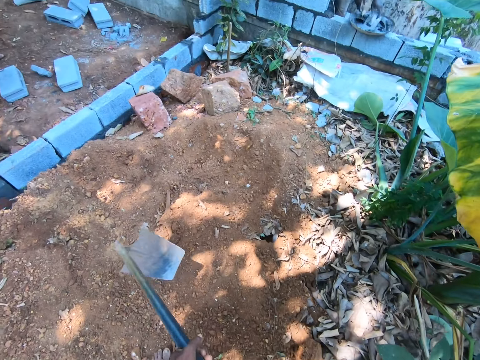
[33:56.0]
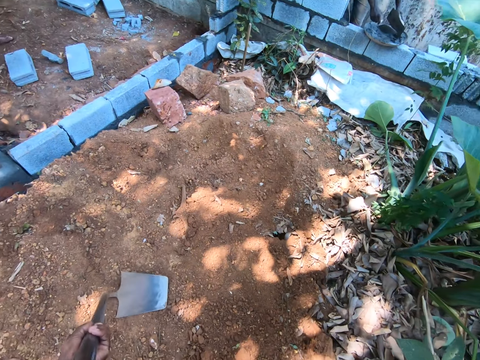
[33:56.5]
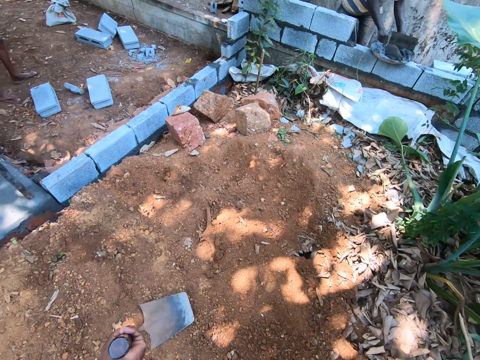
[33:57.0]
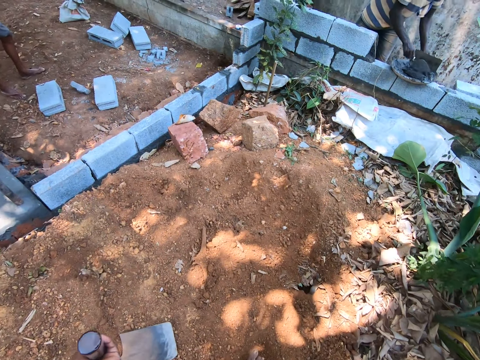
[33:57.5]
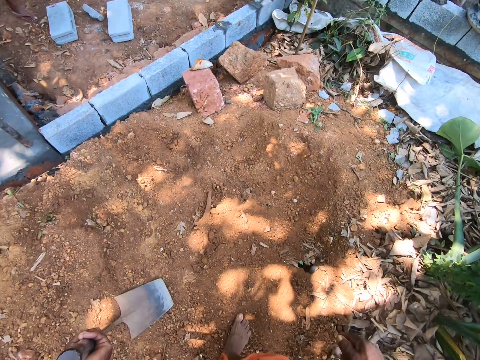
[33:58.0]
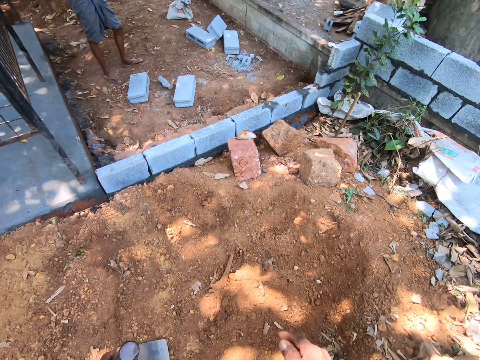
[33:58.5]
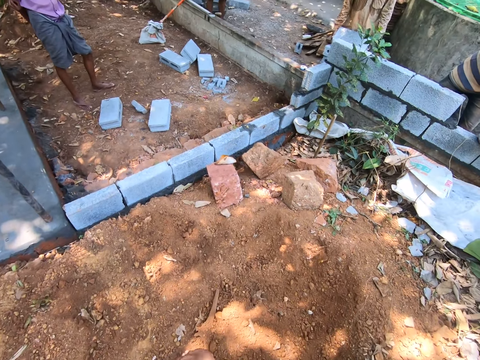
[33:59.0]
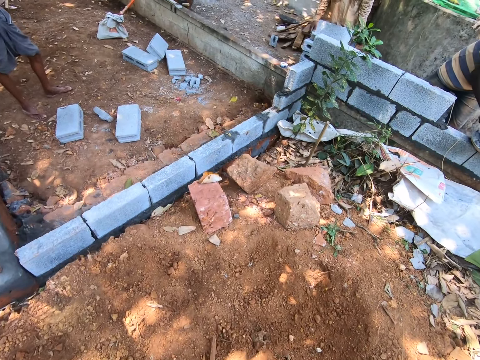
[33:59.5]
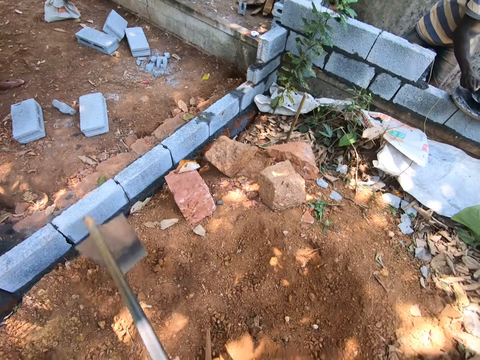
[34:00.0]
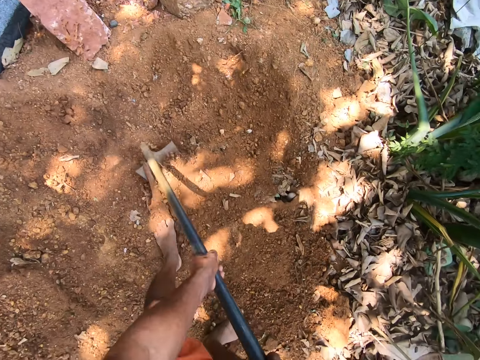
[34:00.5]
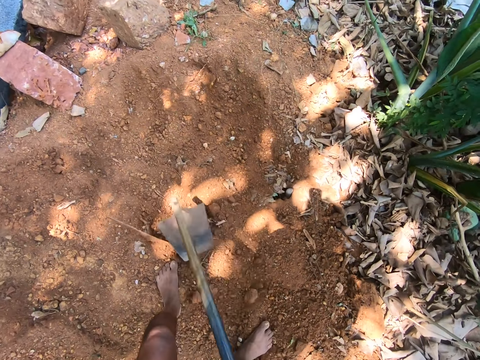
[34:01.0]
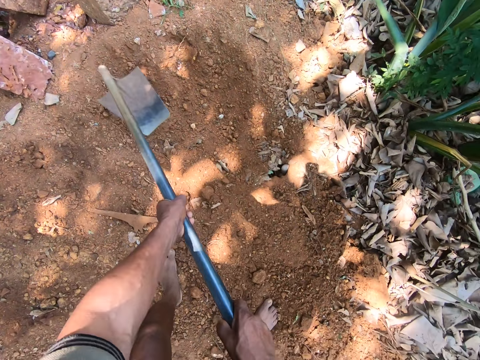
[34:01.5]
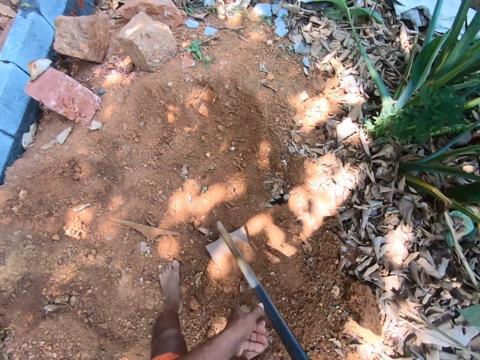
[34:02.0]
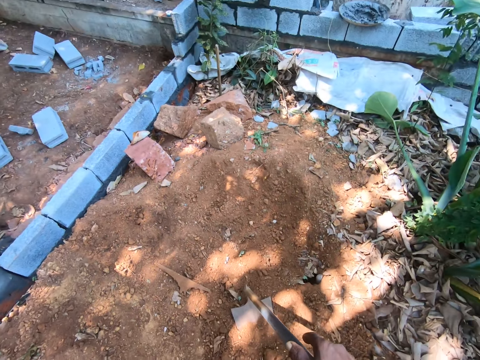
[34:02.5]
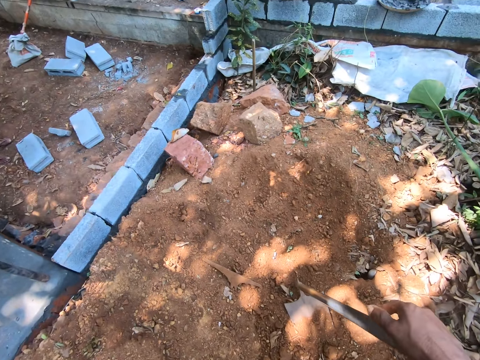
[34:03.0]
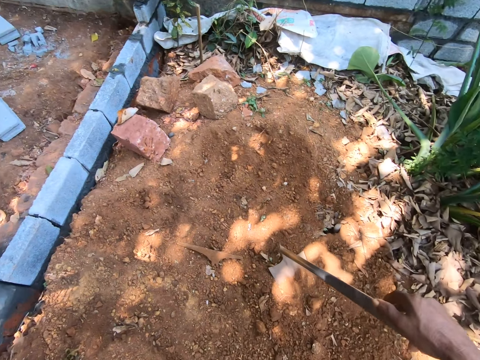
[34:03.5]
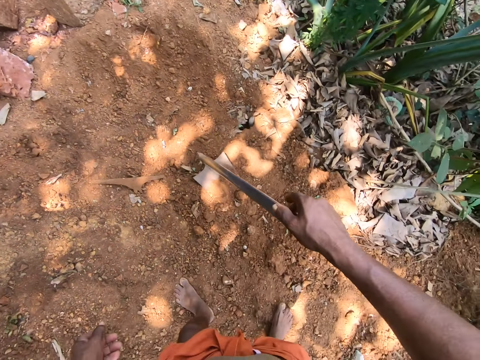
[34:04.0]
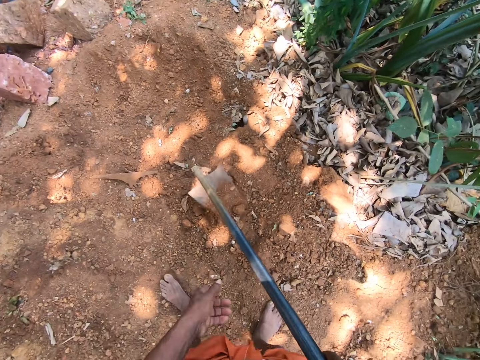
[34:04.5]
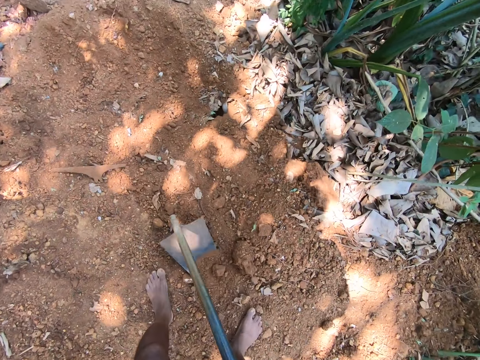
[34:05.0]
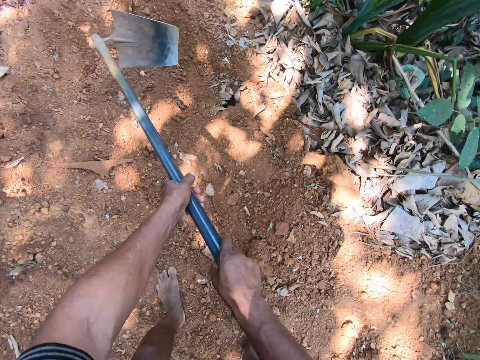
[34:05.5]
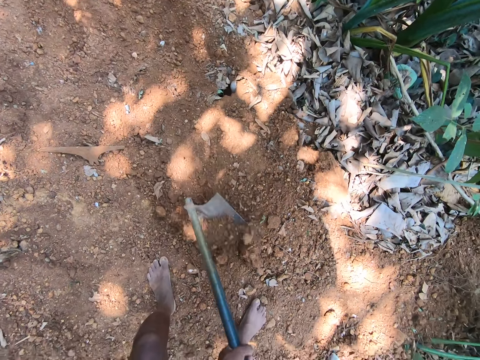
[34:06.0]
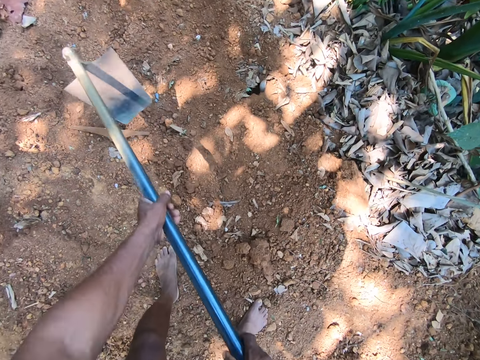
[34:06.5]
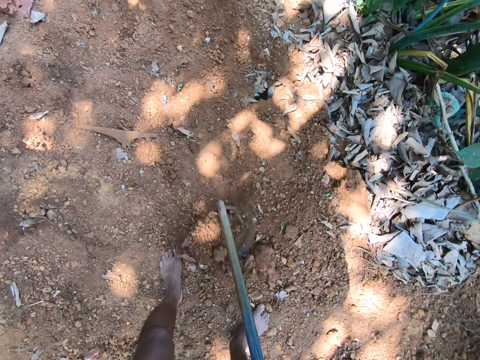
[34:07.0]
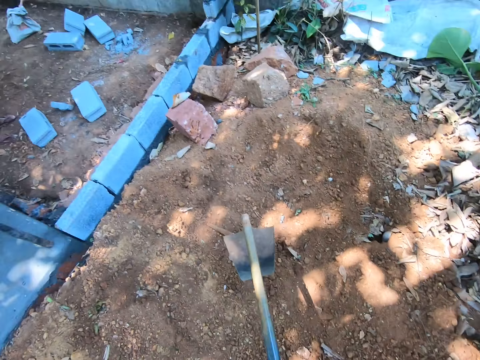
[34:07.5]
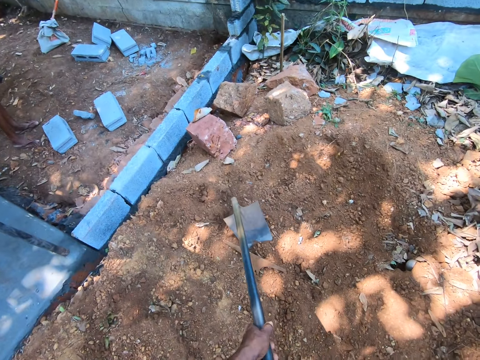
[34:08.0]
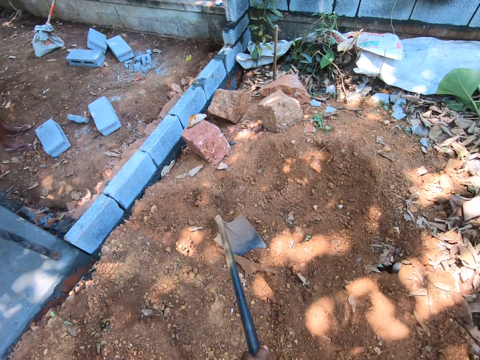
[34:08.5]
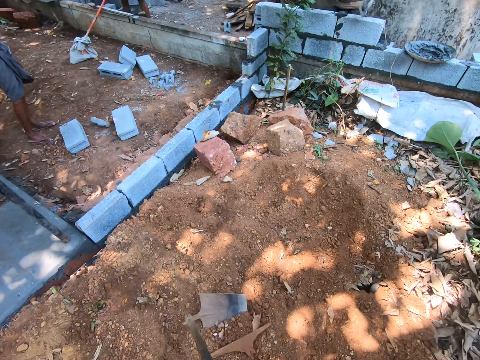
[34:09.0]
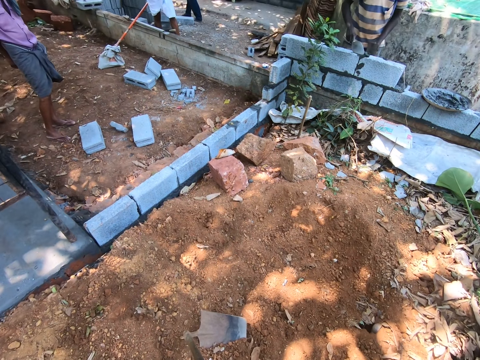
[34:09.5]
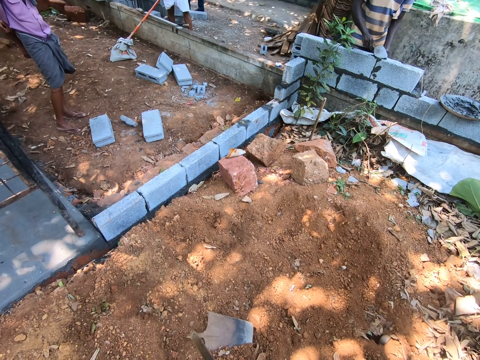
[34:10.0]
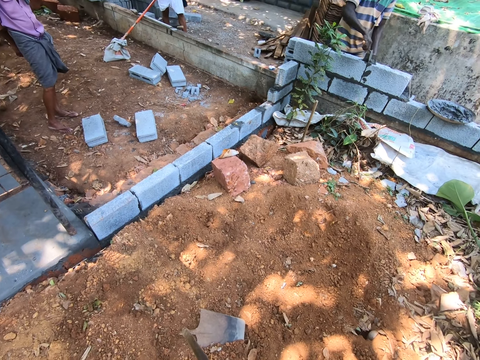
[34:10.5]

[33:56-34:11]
The camera wearer holds the digging hoe in an upright position with his left hand. He digs the ground with the digging hoe in his hands. He digs the ground again.

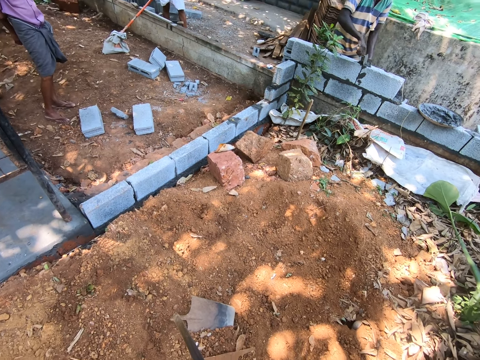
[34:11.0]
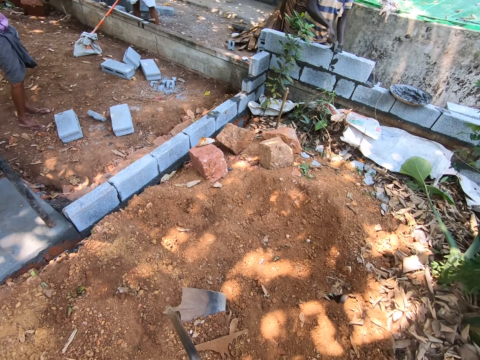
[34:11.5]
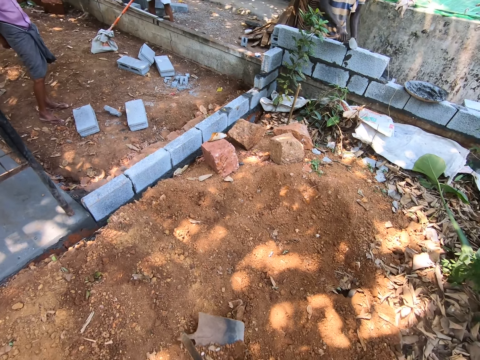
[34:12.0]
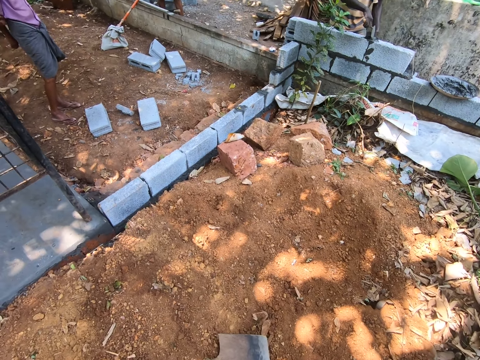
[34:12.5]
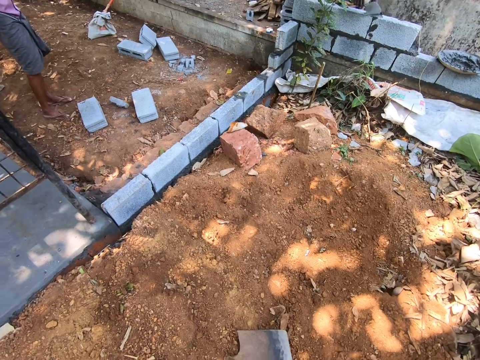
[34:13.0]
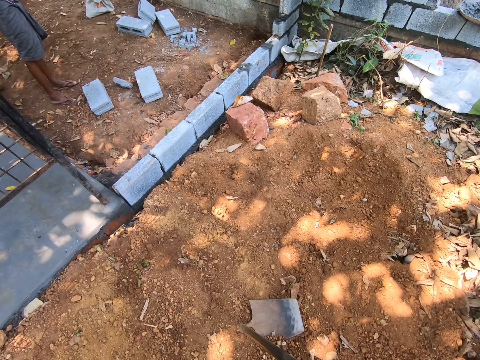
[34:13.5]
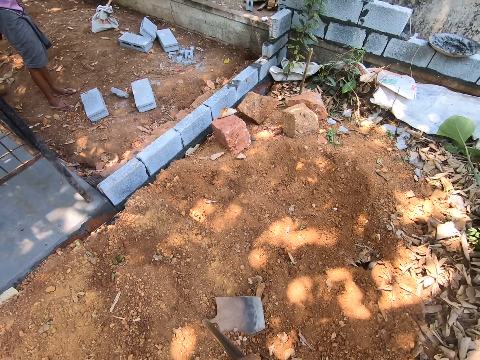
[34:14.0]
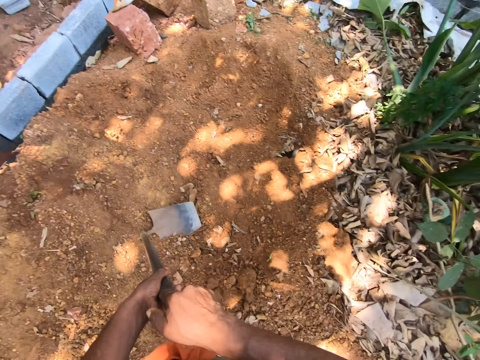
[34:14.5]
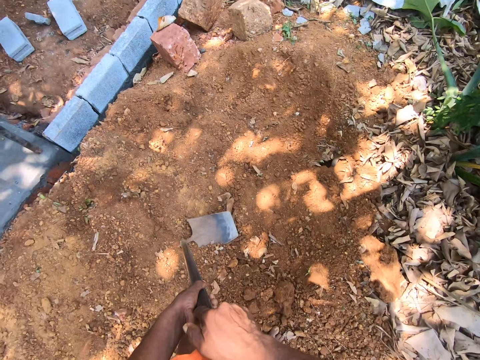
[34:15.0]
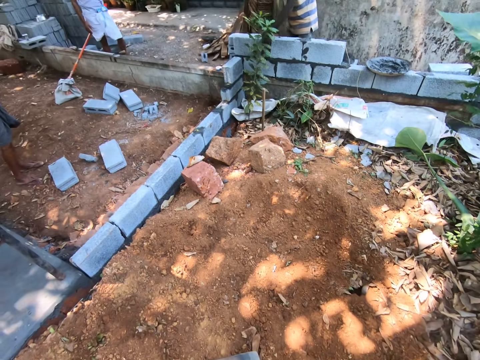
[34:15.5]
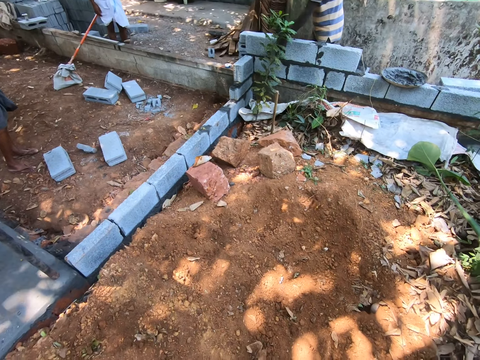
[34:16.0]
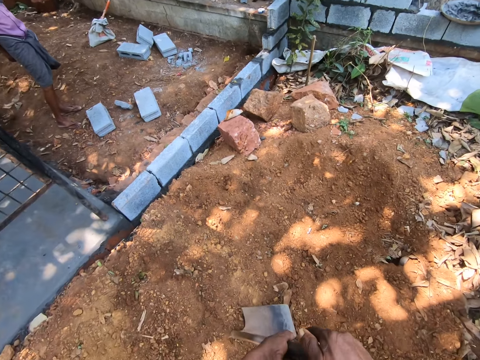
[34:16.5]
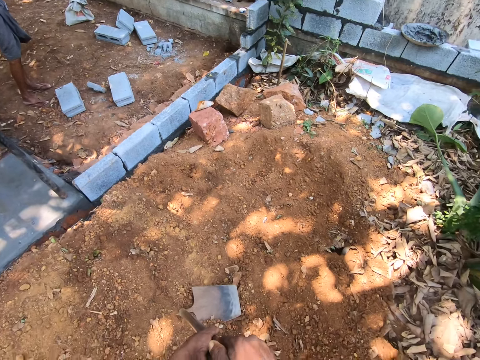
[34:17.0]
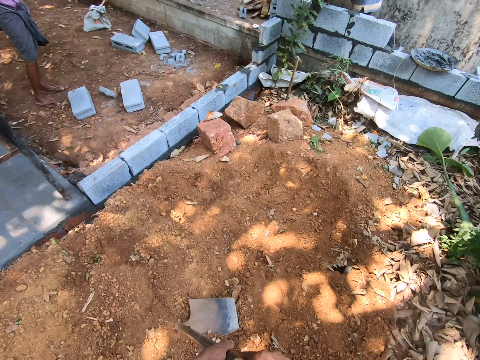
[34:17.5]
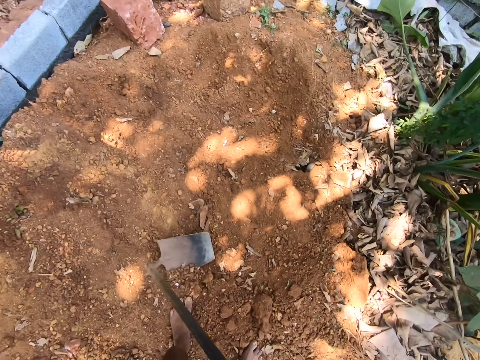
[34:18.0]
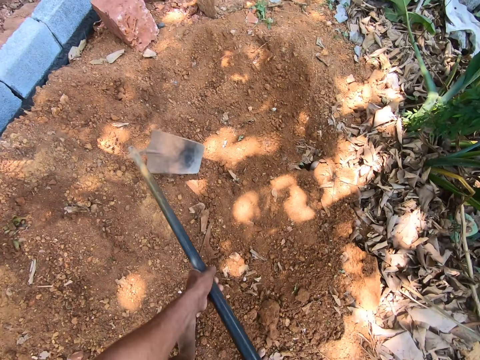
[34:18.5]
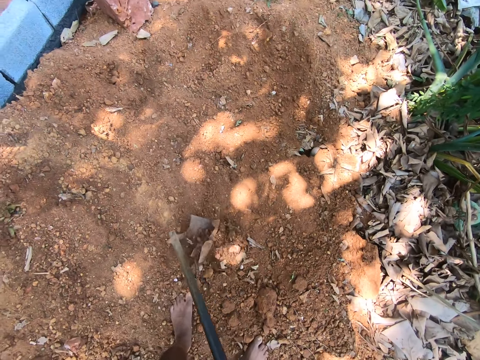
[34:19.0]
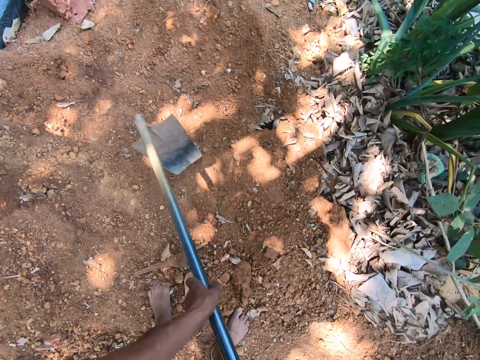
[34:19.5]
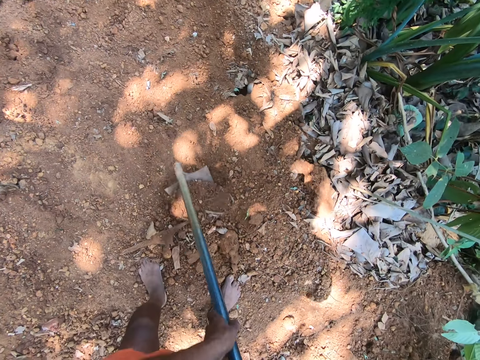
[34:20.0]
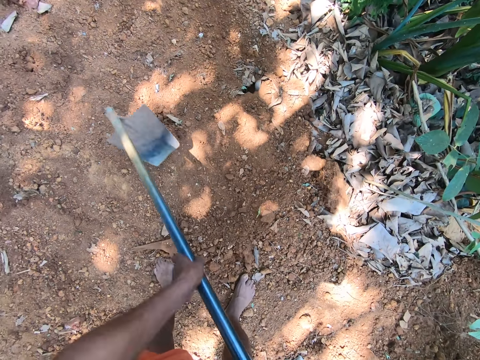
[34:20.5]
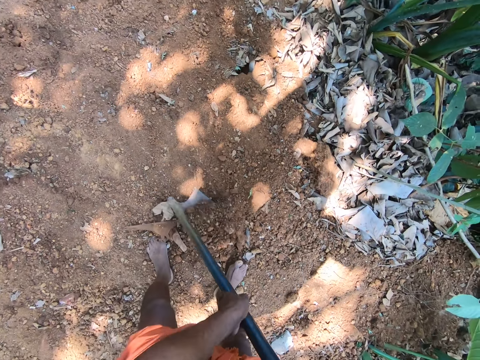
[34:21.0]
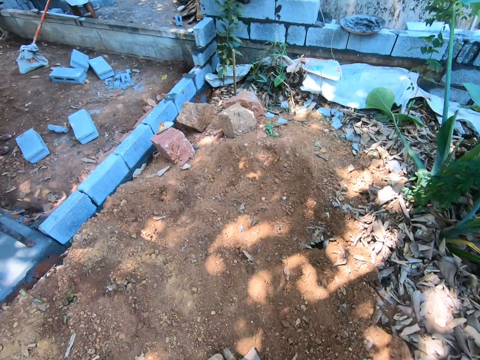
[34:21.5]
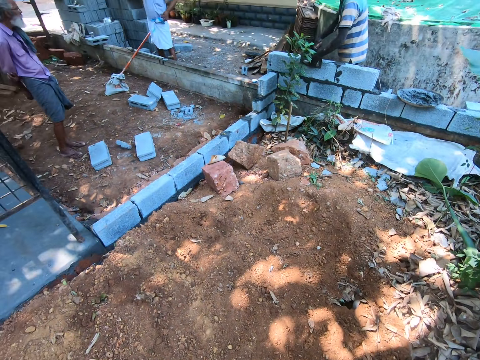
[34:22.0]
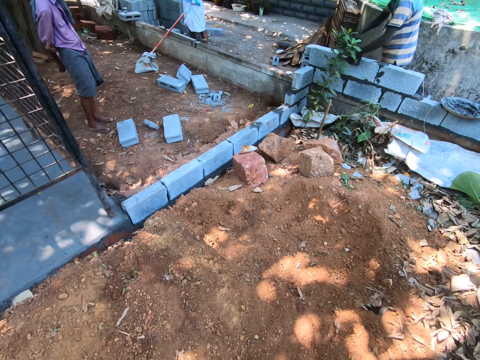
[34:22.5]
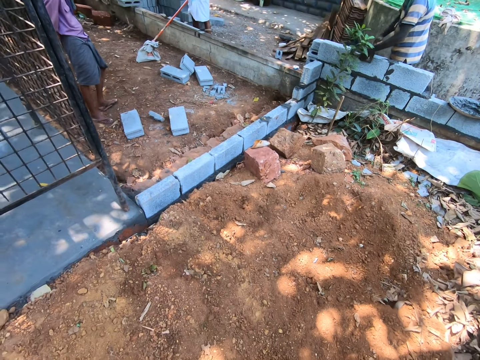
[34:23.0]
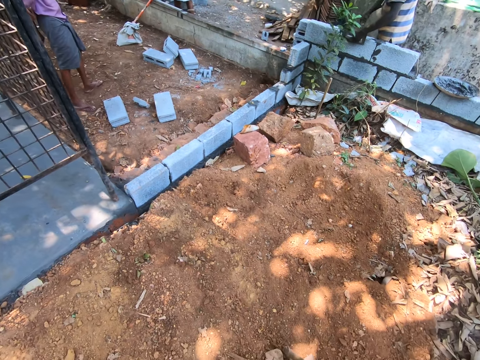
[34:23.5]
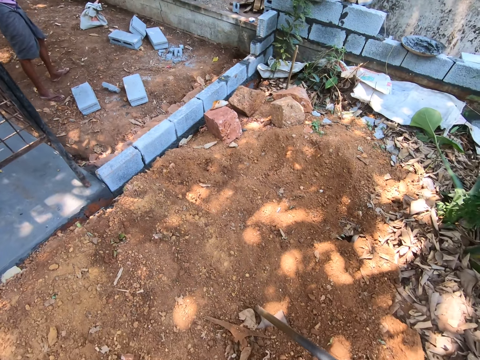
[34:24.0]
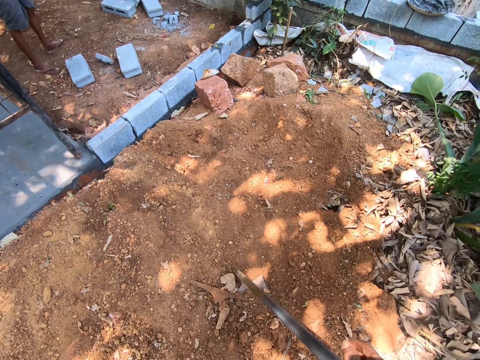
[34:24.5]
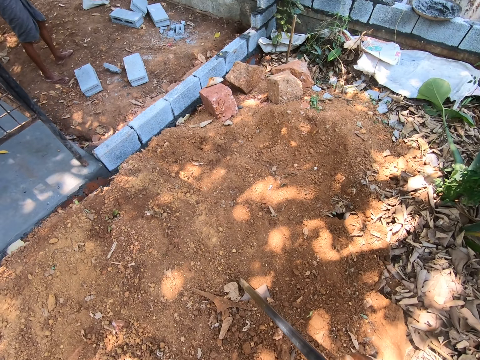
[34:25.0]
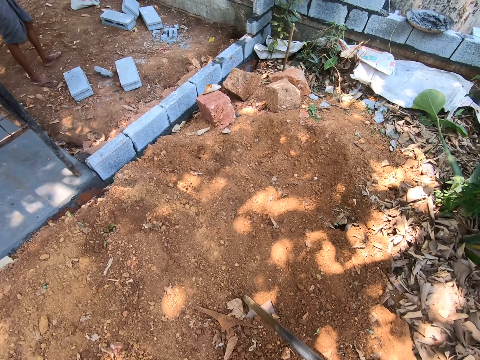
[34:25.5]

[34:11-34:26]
The camera wearer converses with the man. The camera wearer digs the ground with the digging hoe in his hands. He looks around.
